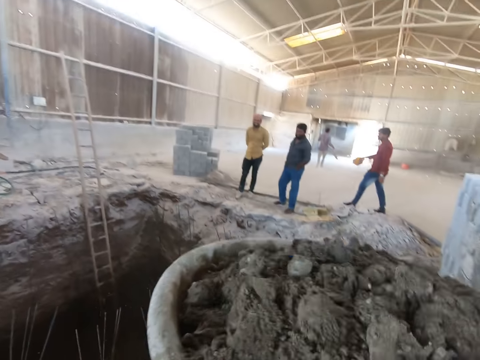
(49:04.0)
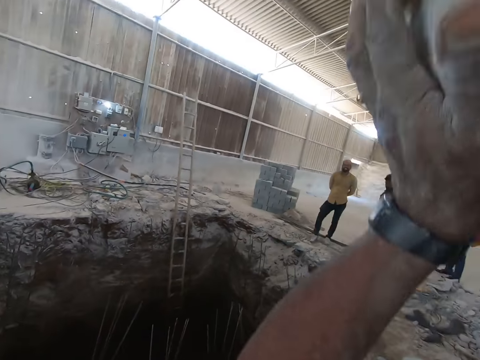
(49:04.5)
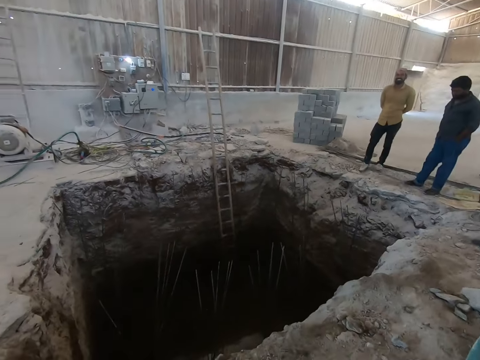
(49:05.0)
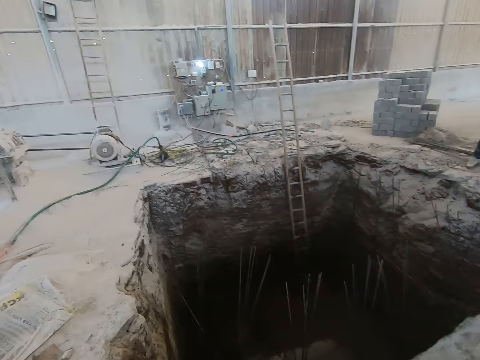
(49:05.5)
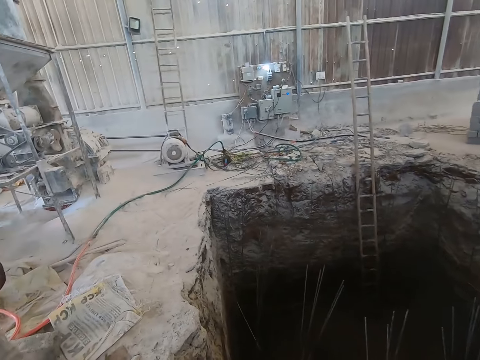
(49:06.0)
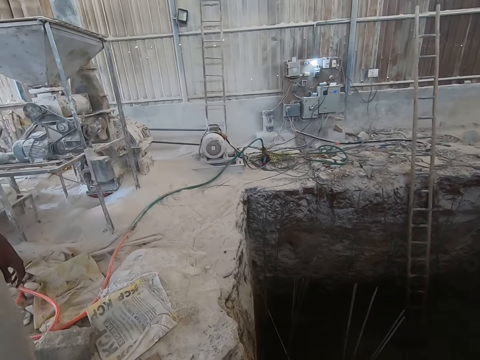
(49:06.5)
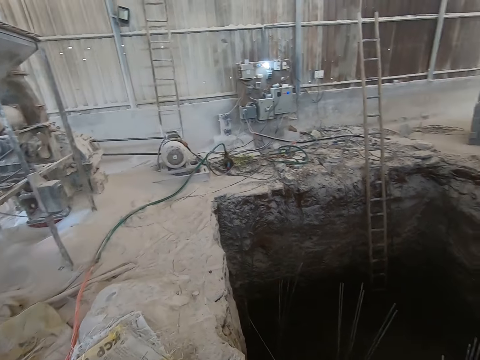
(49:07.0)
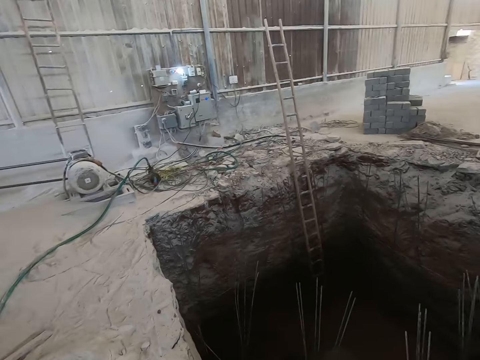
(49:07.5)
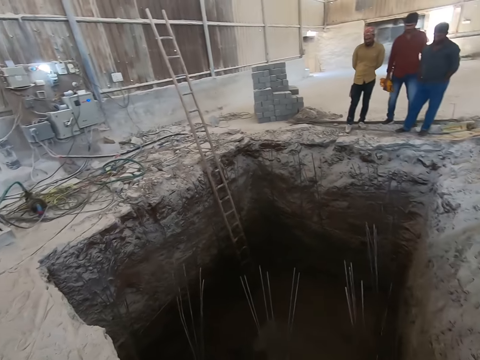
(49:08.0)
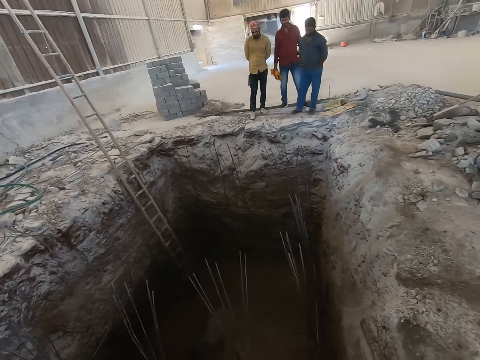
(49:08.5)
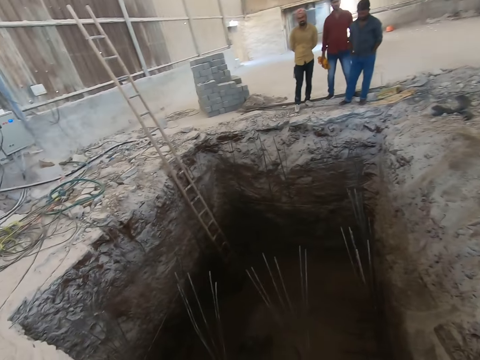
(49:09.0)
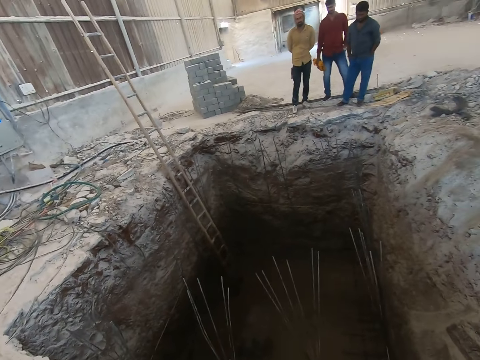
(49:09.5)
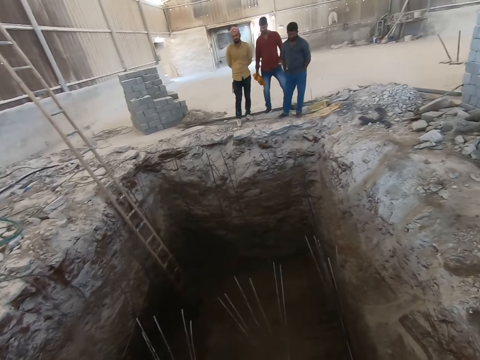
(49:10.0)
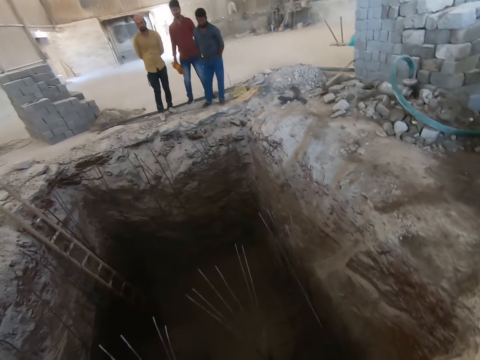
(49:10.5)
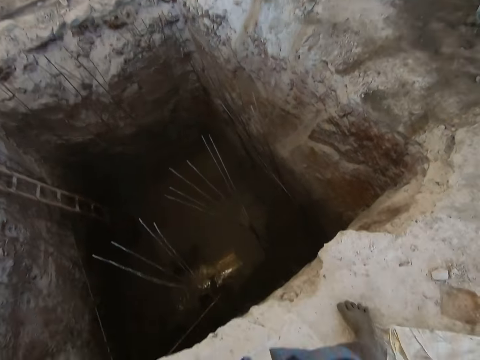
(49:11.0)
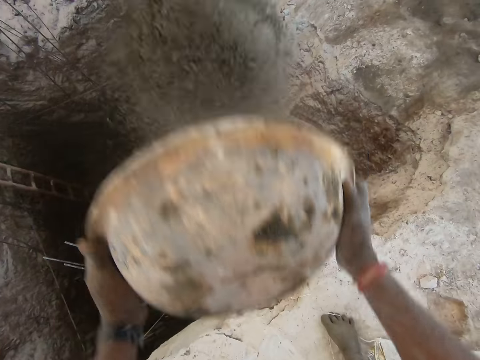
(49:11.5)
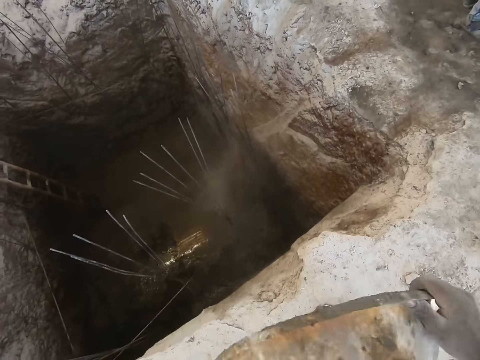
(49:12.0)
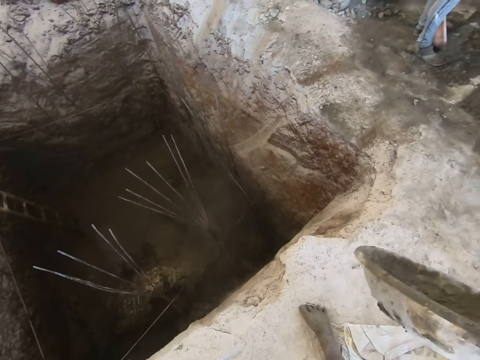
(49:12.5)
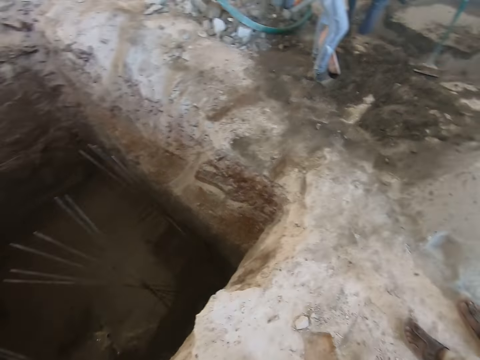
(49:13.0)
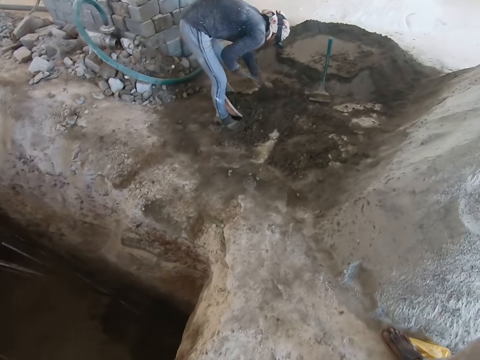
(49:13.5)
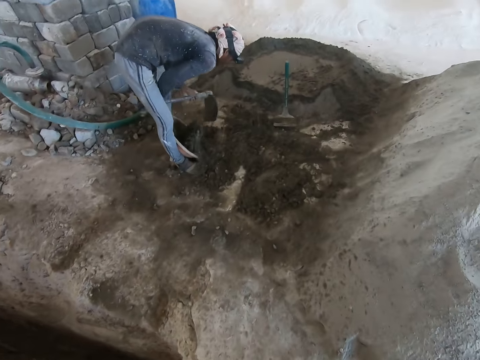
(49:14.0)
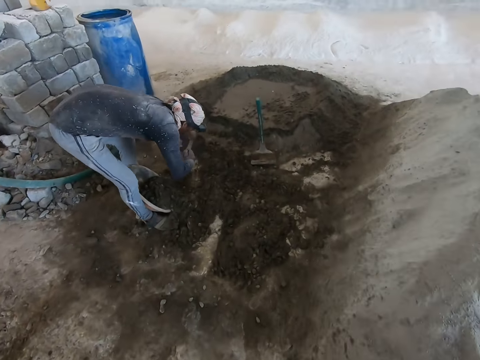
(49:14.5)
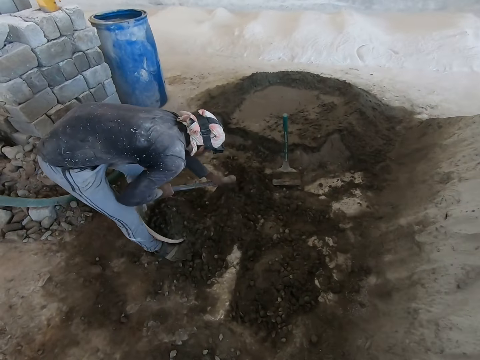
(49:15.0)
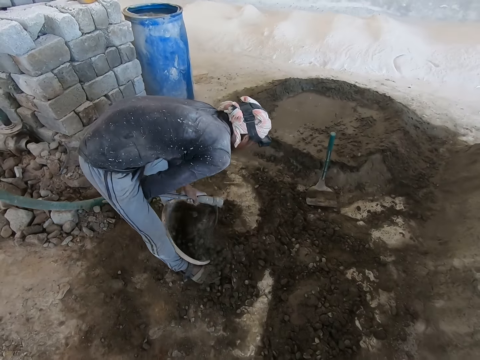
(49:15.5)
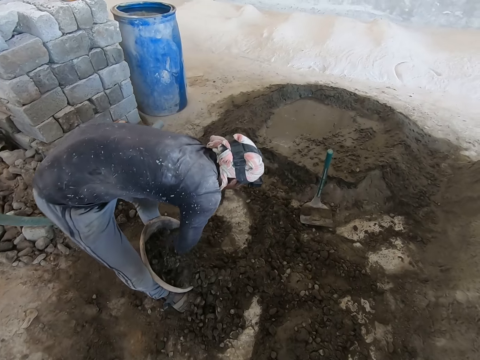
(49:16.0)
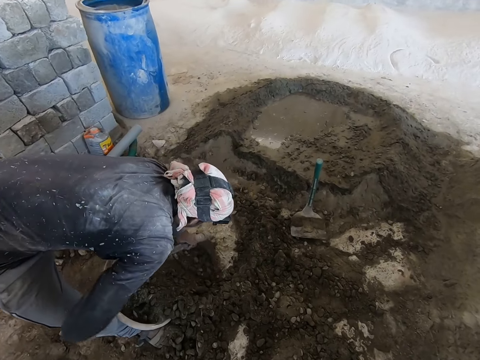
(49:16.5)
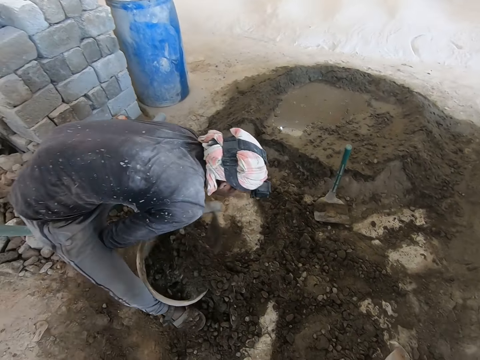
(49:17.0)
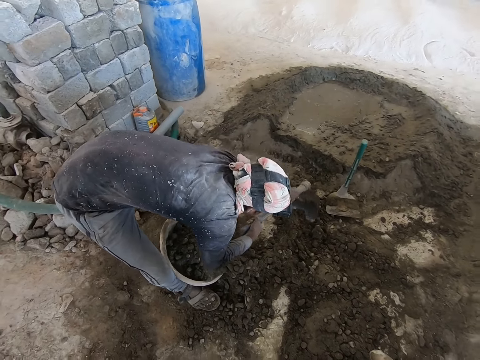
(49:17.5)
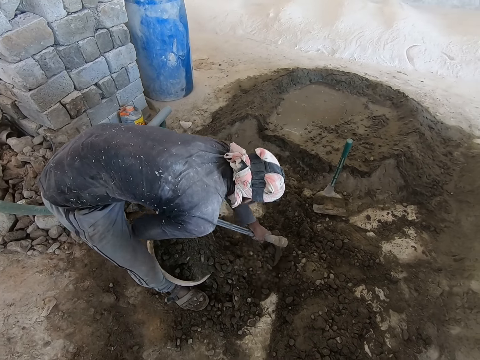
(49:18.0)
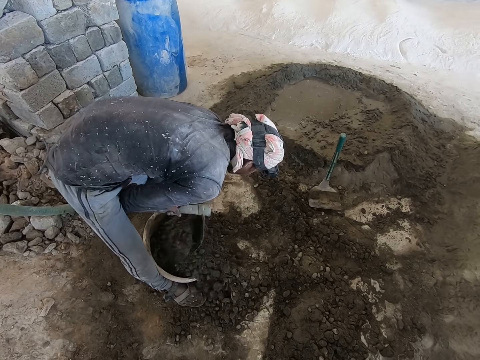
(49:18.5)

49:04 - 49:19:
The camera wearer lifts the cement mortar. He walks to the hole. He pours the concrete in the head pan in his hands into the pit. A man scoops concrete into the head pan on the floor with the hoe in his hands. The camera wearer walks beside the hole. The man packs mortar in the cement bowl. The camera wearer looks at the man.

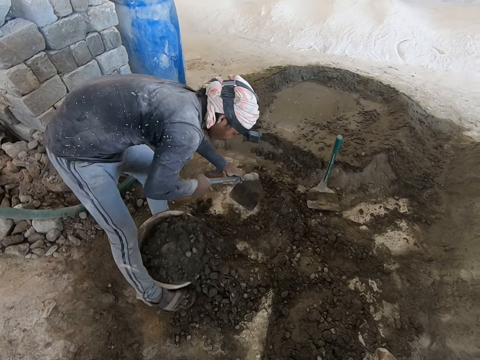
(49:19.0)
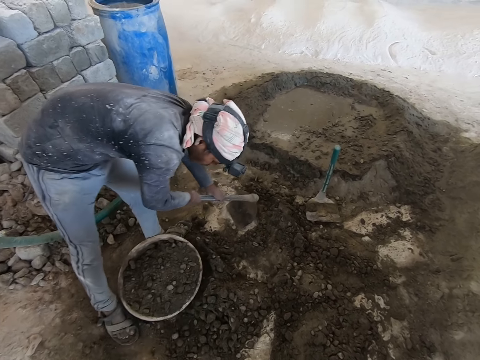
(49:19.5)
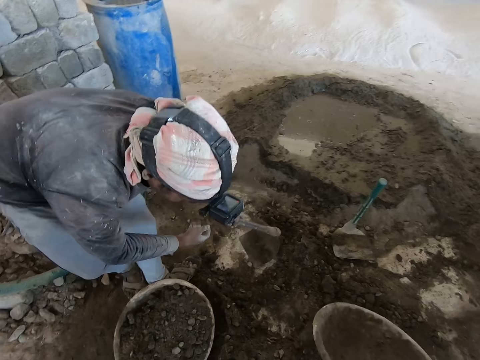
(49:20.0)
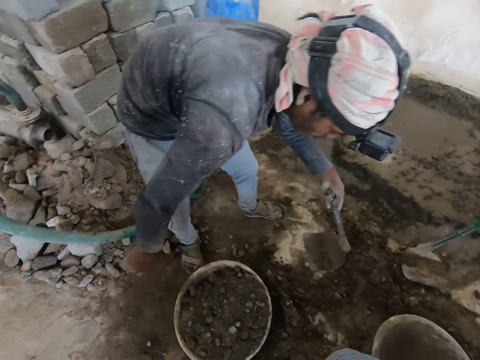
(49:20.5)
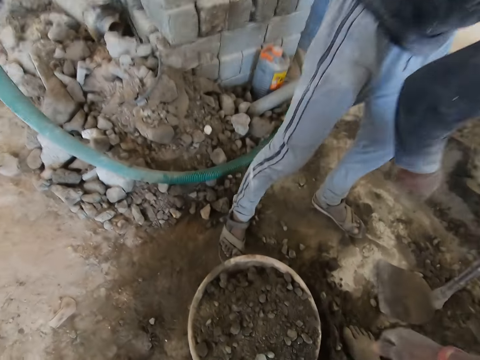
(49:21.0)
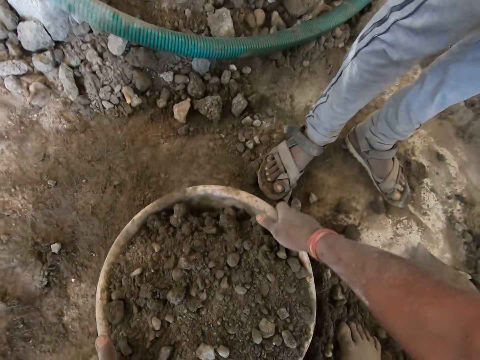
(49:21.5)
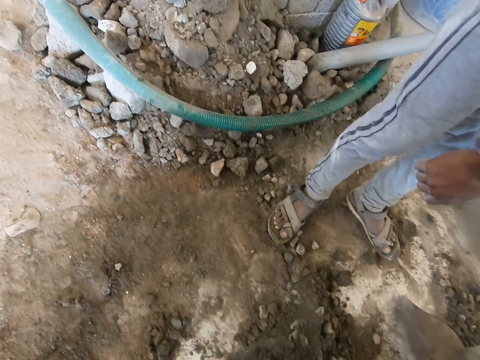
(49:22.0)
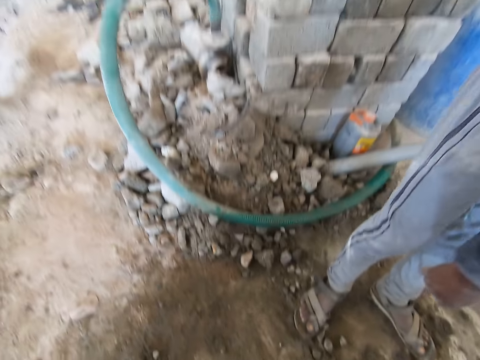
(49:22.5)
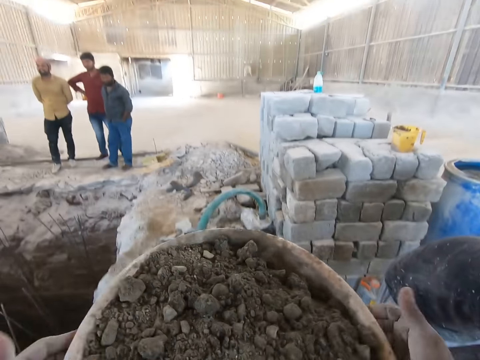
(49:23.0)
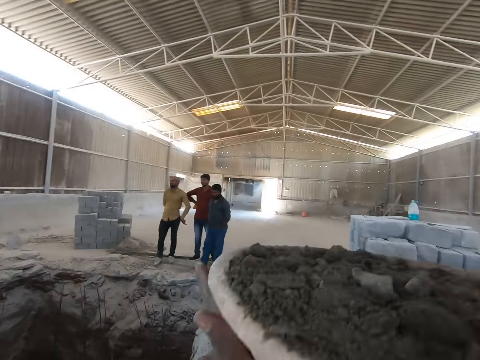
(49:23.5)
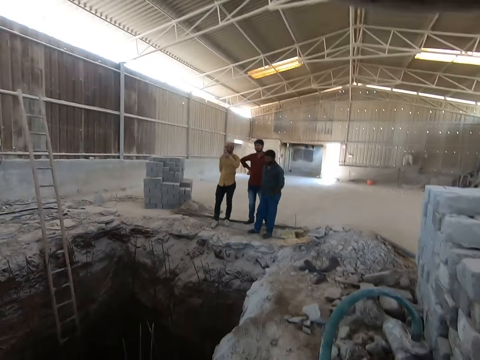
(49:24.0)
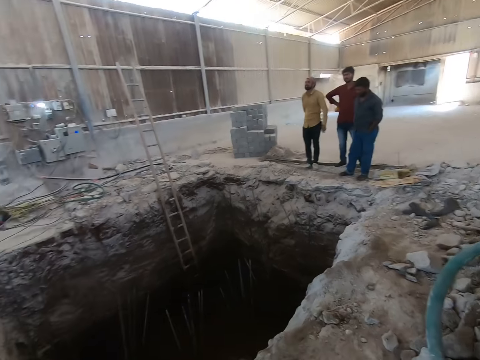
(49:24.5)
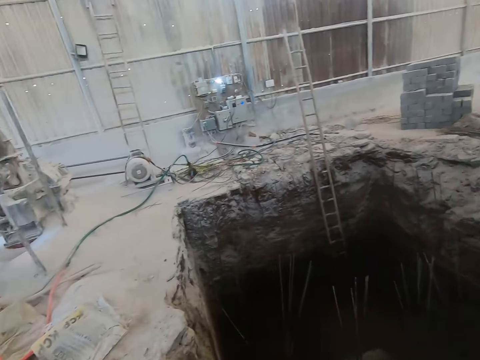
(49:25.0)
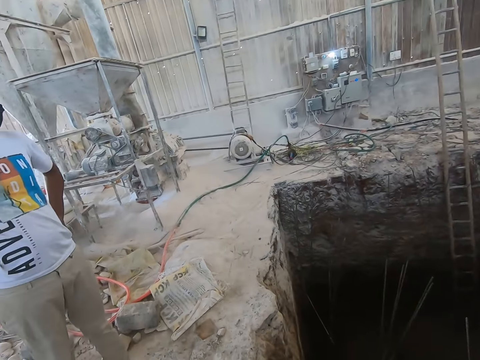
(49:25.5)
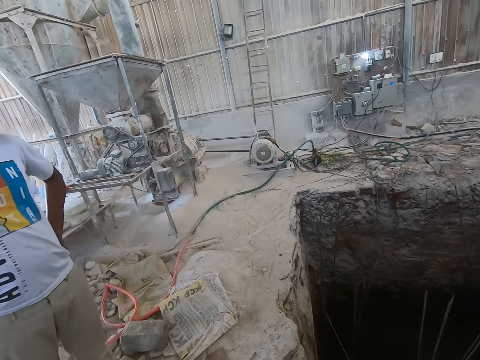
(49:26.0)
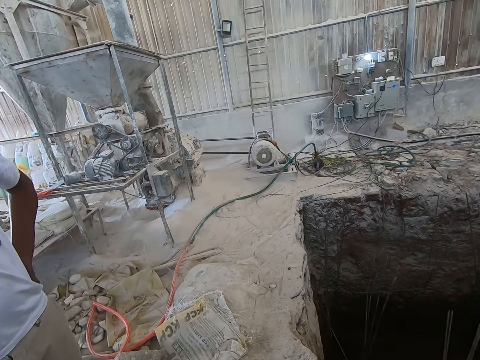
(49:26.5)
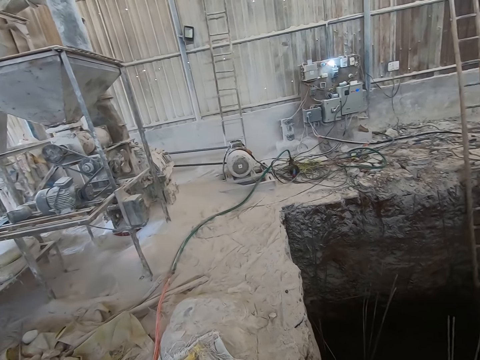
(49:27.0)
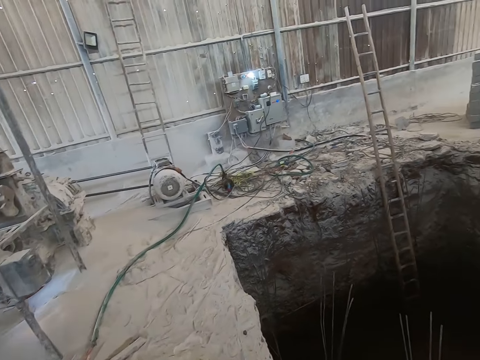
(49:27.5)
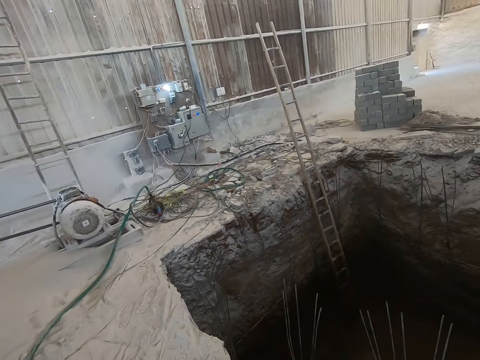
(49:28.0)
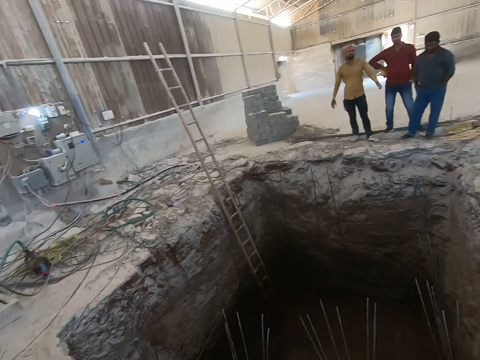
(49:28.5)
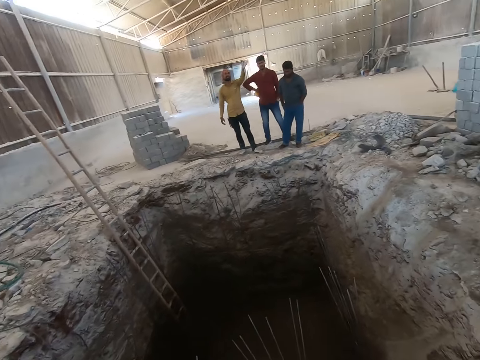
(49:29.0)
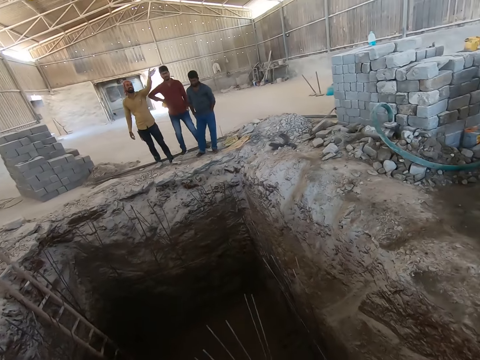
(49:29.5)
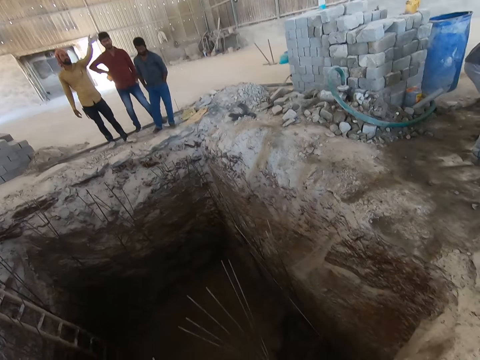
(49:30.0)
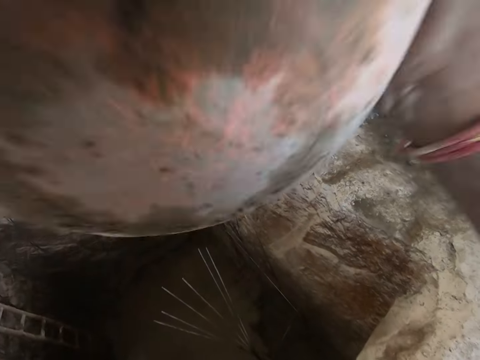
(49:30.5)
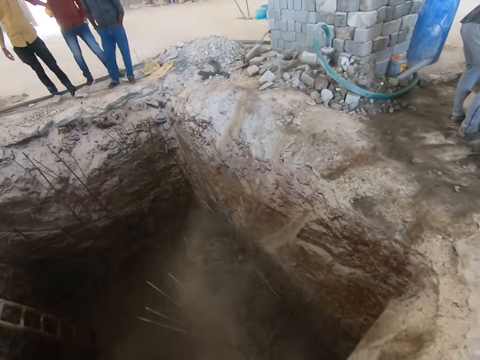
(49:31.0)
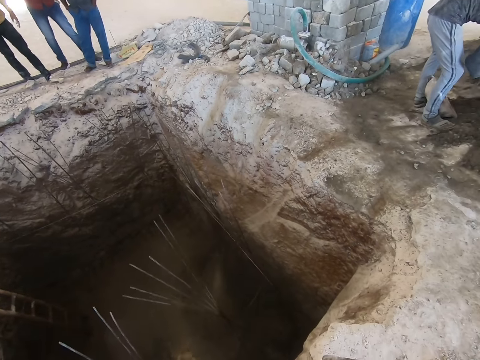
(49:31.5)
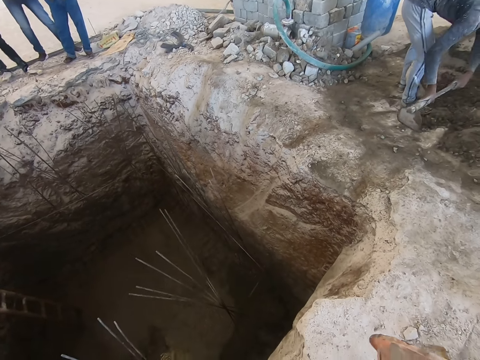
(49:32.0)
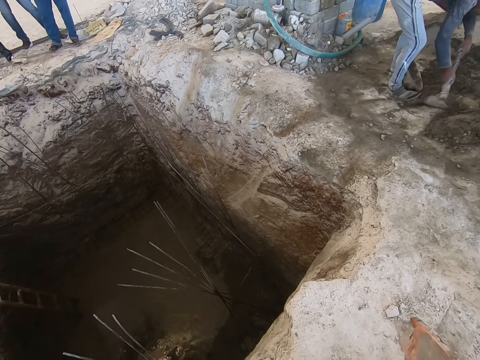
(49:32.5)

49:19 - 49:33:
The camera wearer drops the head pan or cement bowl in his right hand on the floor. He picks the cement bowl. He carries the head pan from the floor with his hands. He lifts the cement bowl. He walks to the hole. He pours the concrete in the head pan in his hands into the pit. A man scoops concrete into the head pan on the floor with the hoe in his hands.
